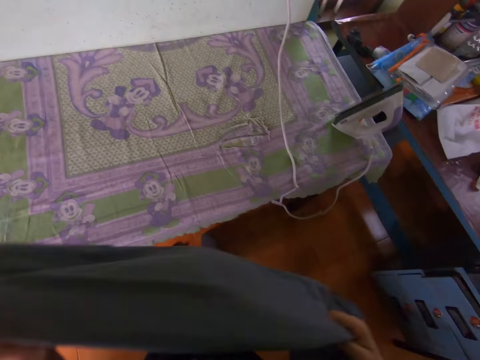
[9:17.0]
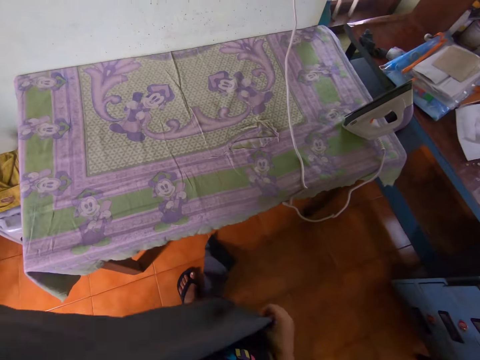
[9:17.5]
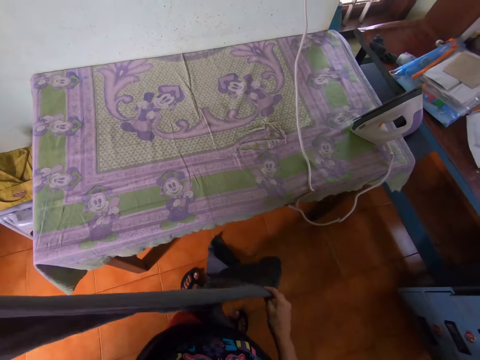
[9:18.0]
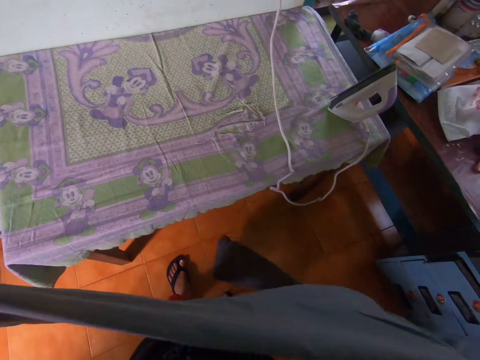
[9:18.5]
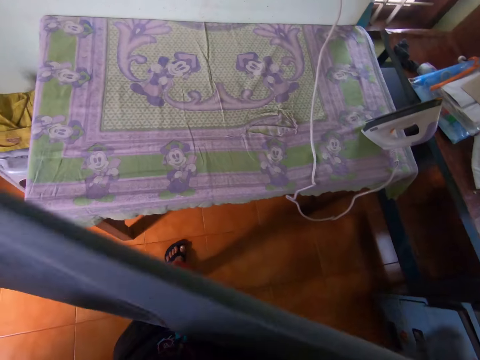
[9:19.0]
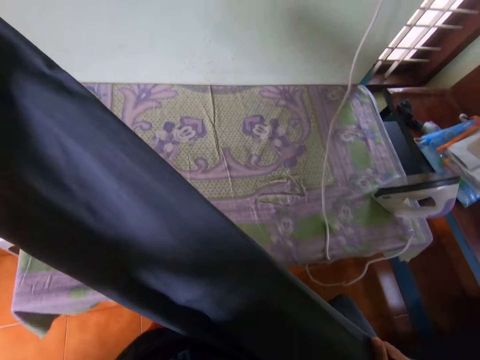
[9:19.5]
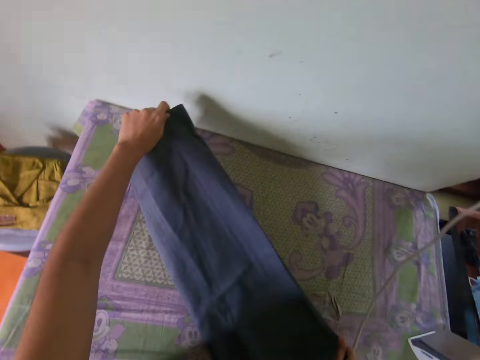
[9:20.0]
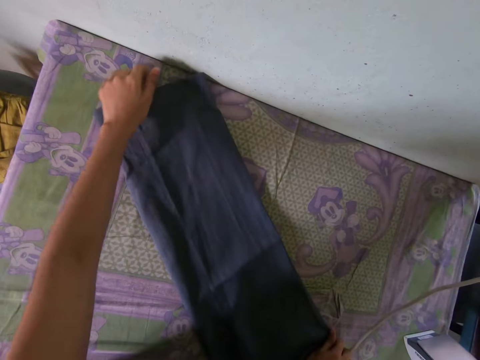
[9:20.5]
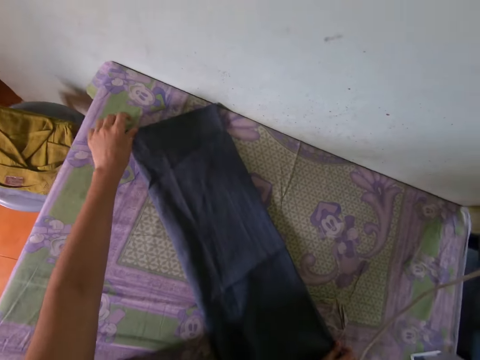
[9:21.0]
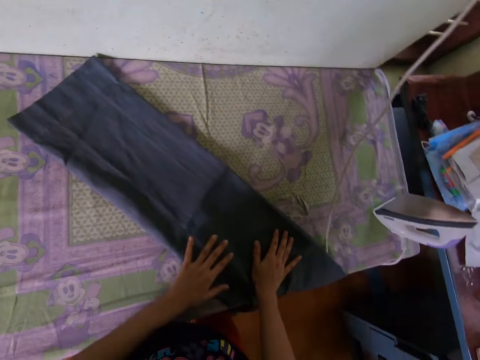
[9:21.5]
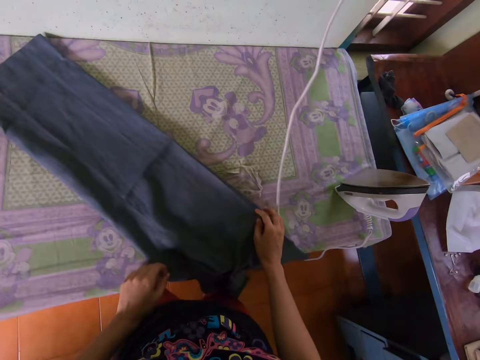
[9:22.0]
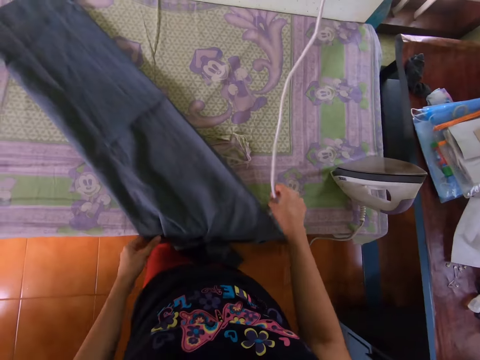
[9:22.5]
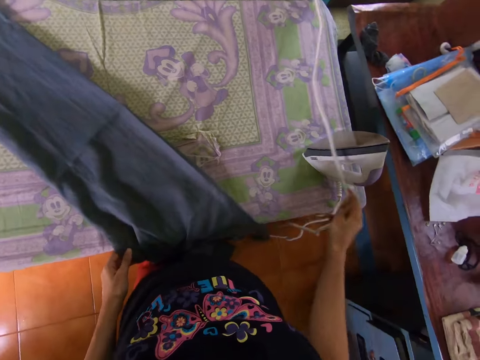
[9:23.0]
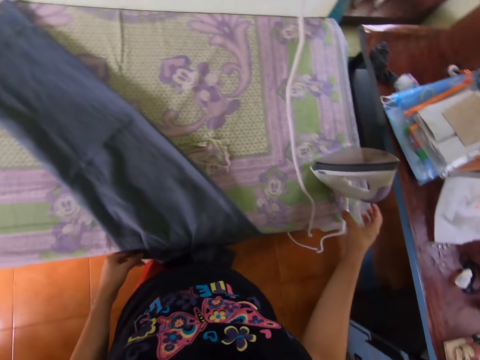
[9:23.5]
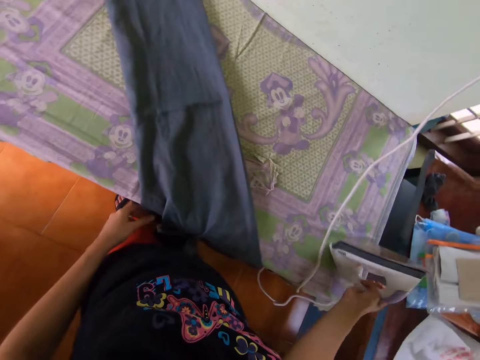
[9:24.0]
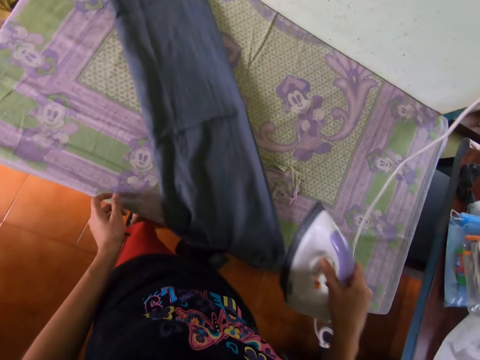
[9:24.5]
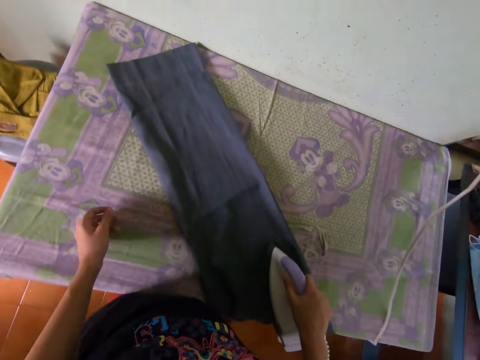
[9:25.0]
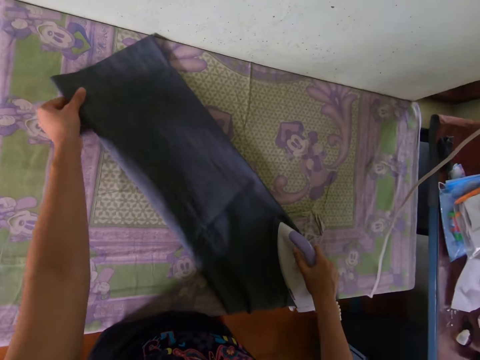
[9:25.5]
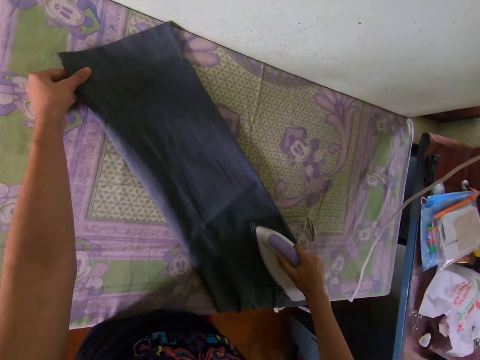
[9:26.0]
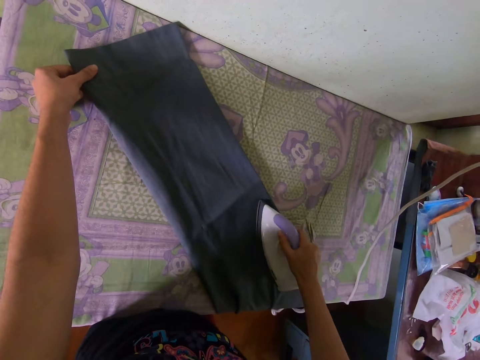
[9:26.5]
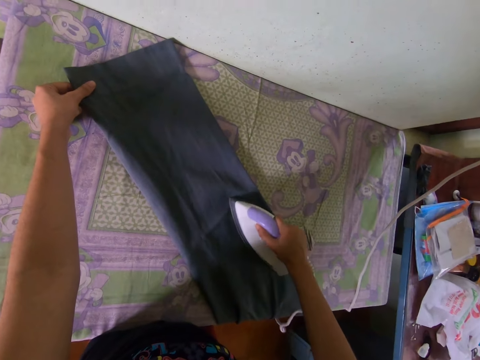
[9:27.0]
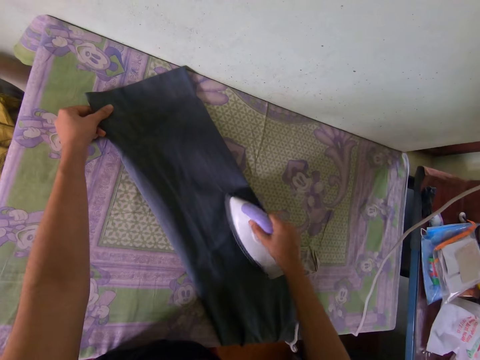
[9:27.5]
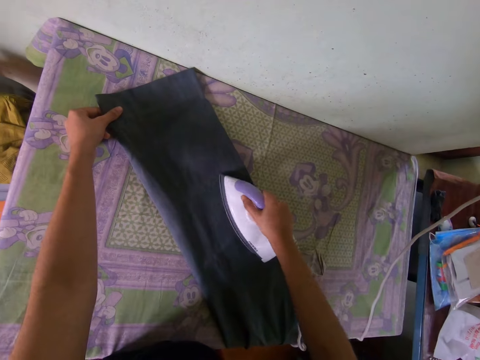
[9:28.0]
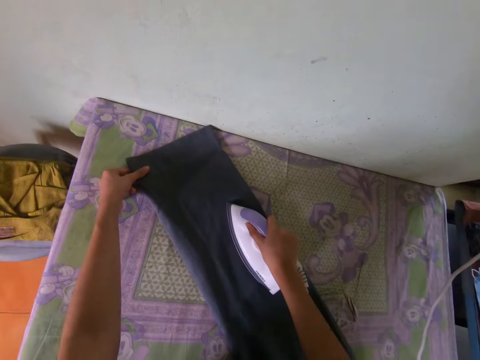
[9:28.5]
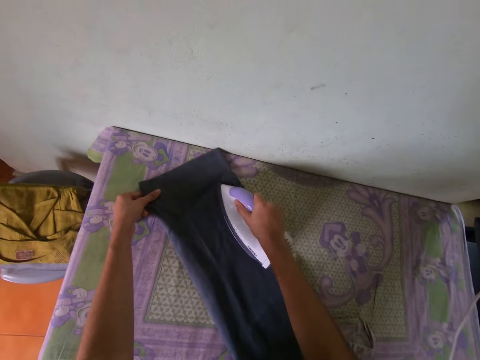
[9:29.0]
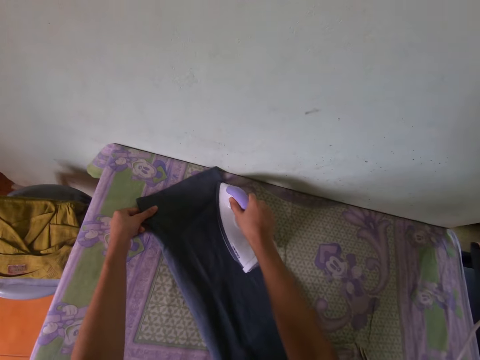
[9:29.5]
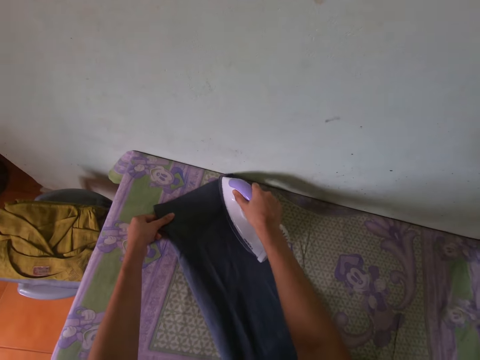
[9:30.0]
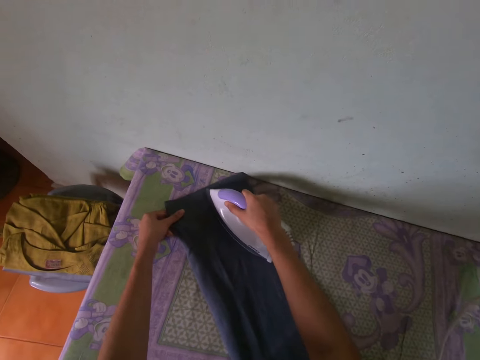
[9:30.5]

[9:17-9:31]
The camera wearer straightens the trouser. They move the trouser on the table. They straighten the trouser. They move their hand up, hold a cable, lift the cable up, move the cable down, move their hand forward, hold the iron box, lift the iron box up, and move their hand up. They place the iron box on the trouser. They iron the trouser with the iron box. They hold the trouser.

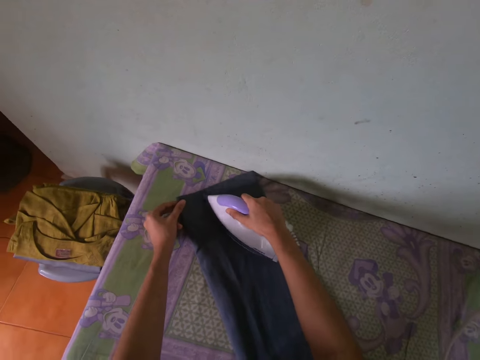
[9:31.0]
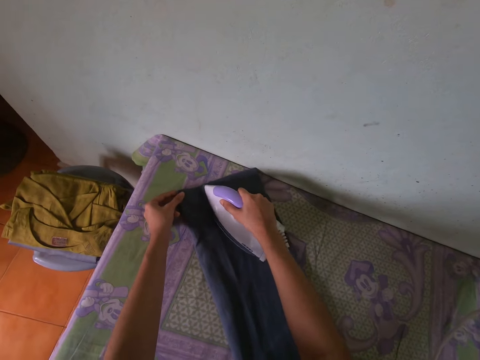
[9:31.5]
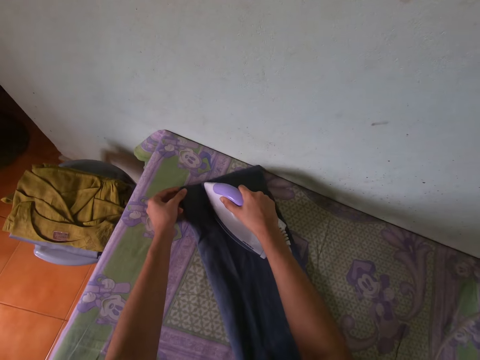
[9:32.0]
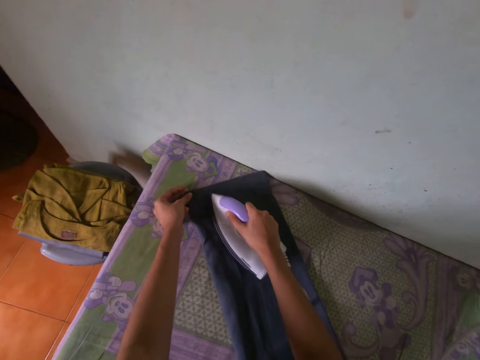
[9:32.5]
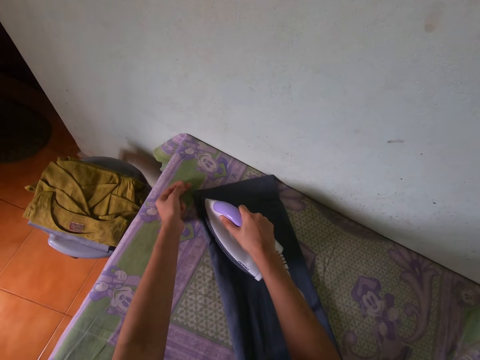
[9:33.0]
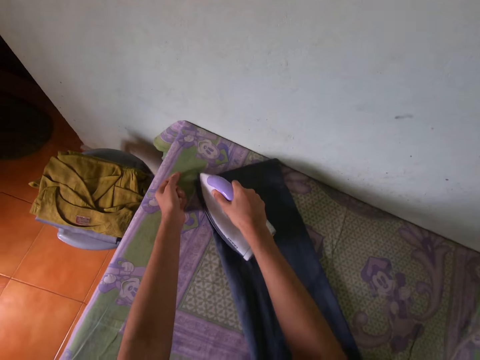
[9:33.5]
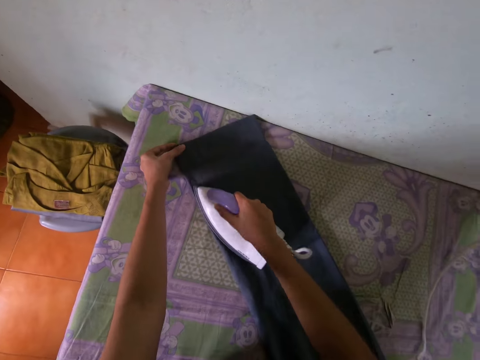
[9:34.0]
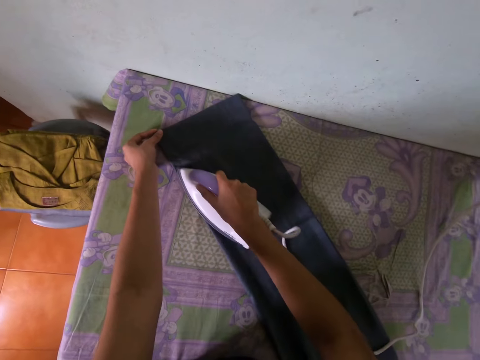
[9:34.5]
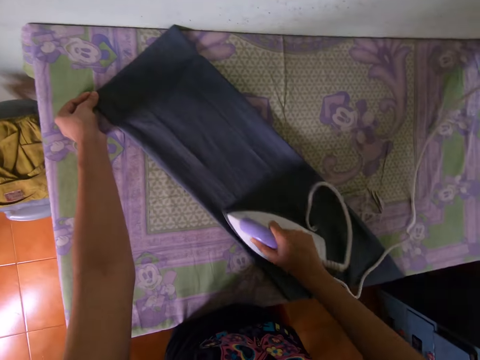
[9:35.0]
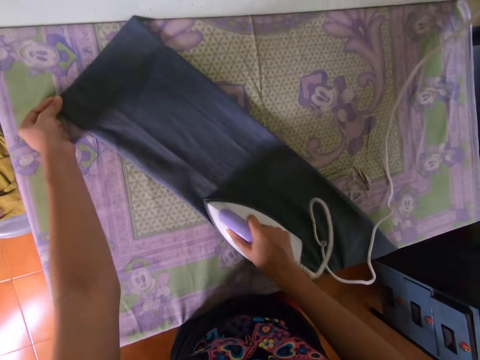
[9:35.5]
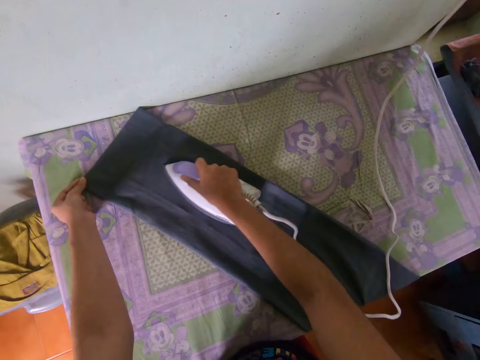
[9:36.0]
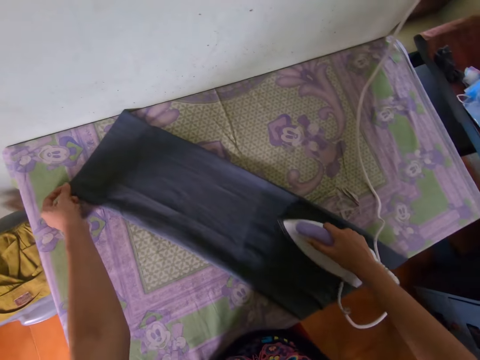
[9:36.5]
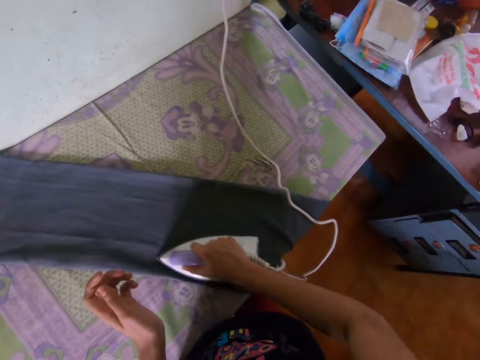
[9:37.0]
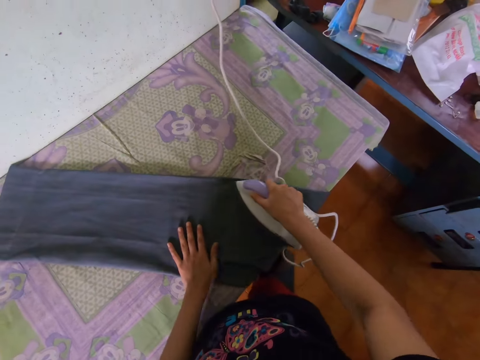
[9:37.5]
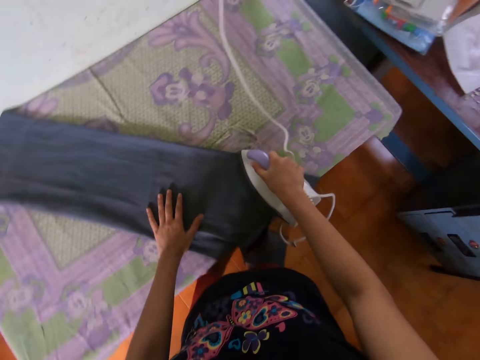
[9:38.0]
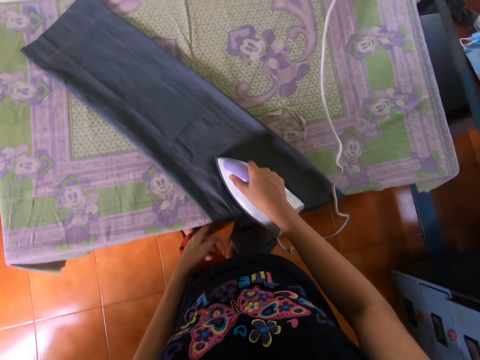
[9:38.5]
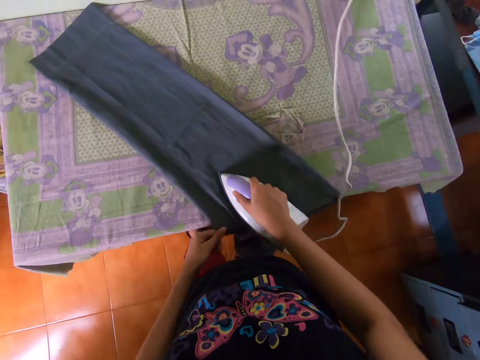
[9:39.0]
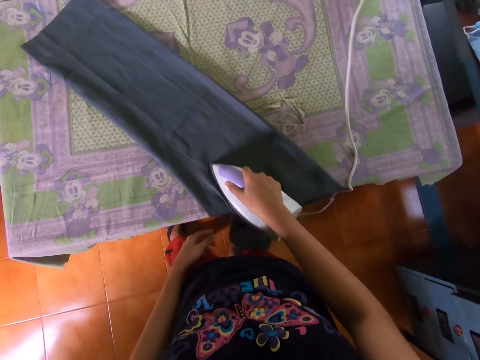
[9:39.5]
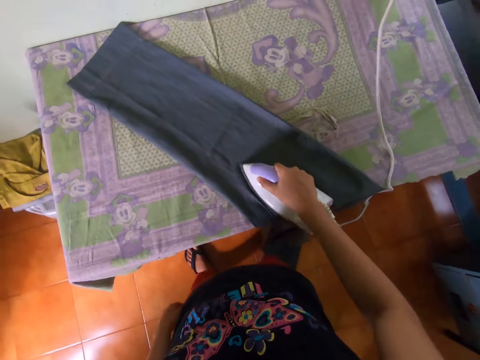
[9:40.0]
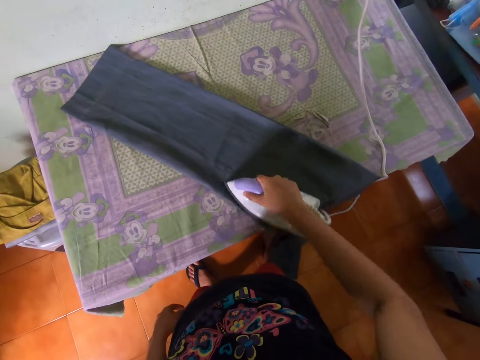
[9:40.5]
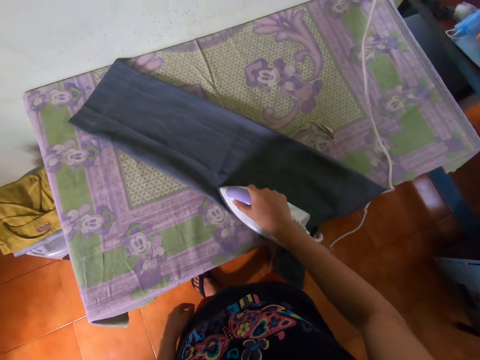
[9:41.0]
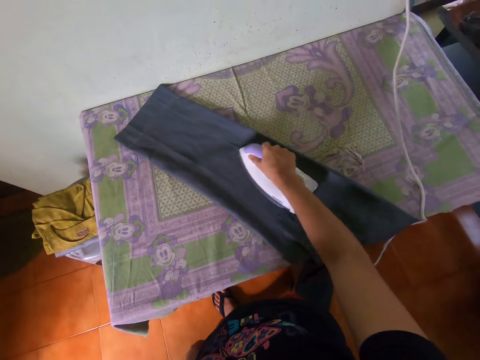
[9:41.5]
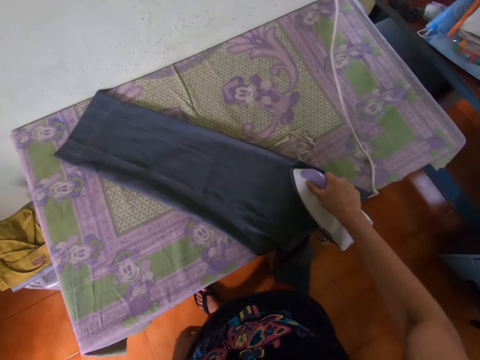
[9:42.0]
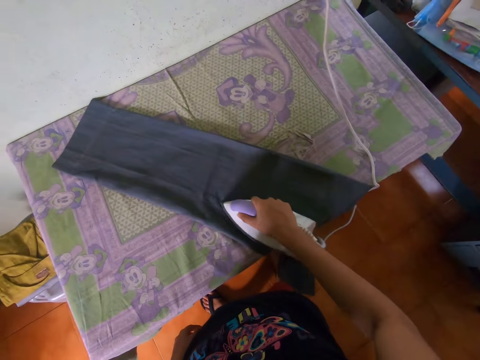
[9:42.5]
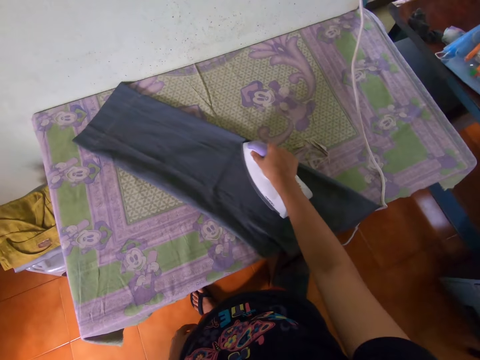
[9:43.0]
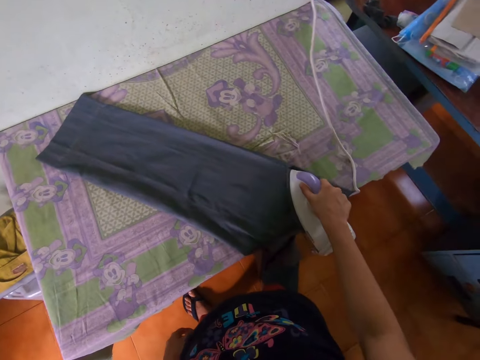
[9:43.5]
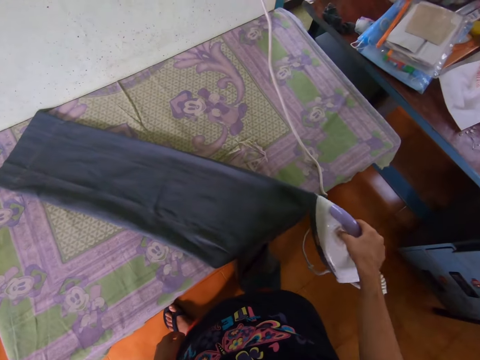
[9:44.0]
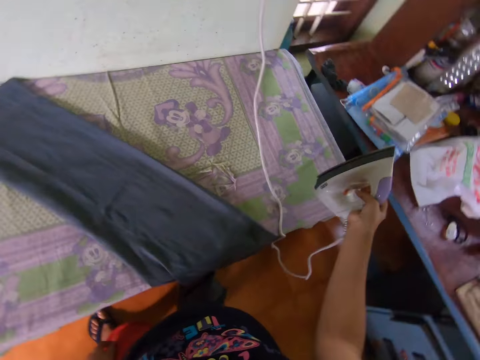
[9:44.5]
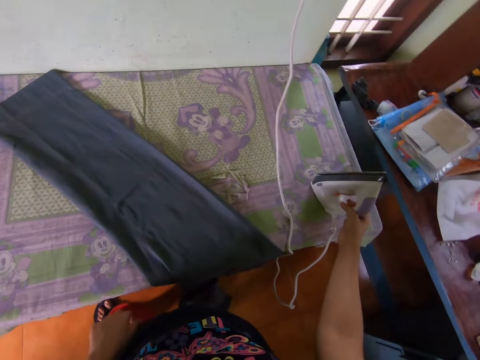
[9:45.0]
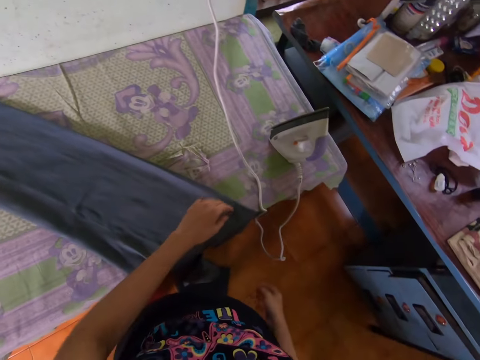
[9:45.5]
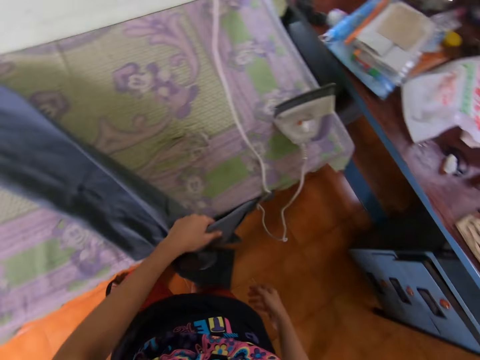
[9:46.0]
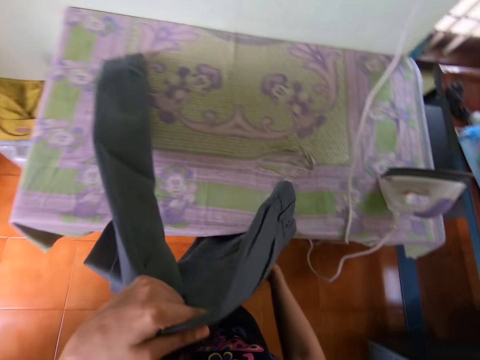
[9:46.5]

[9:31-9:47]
The camera wearer moves their hand aside and holds the trouser. They lift their hand up and place their hand on the trouser. They iron the trouser. They move their hand and hold the trouser. They move their hand. They lift the iron box up. They place the iron box on the iron table. They move their hands, hold the trouser, lift the trouser, and hold the trouser.
